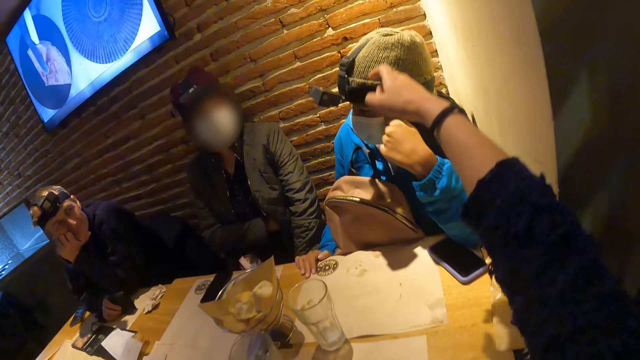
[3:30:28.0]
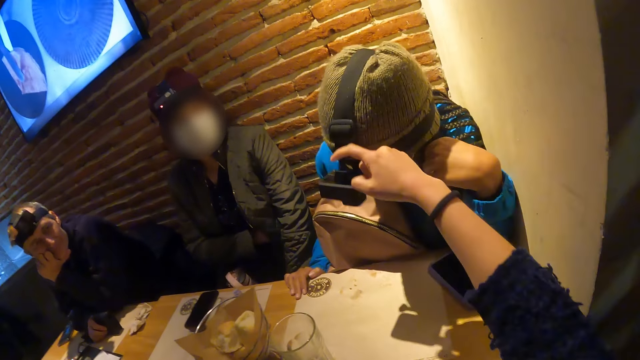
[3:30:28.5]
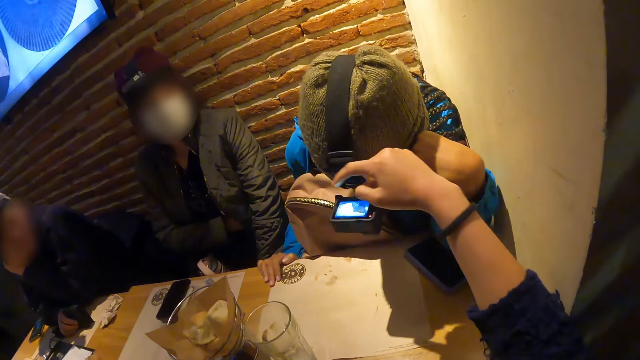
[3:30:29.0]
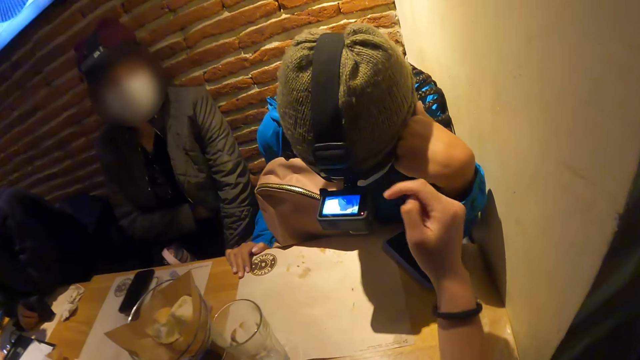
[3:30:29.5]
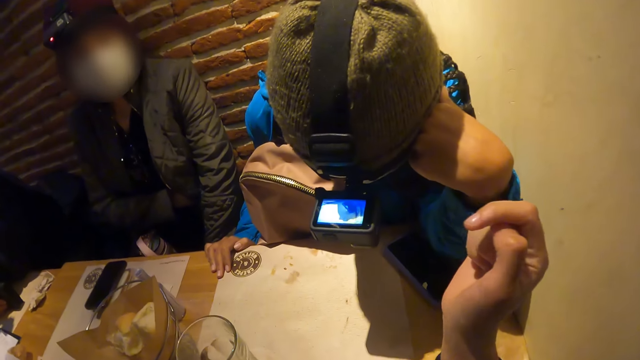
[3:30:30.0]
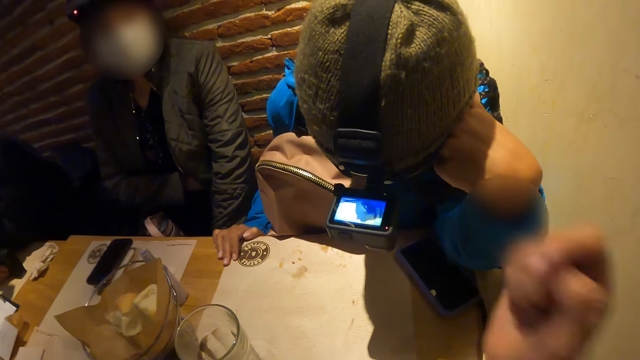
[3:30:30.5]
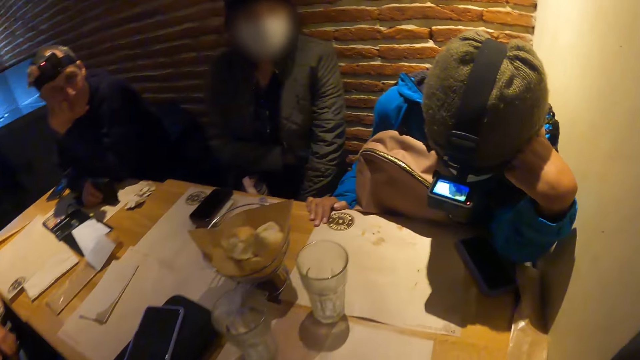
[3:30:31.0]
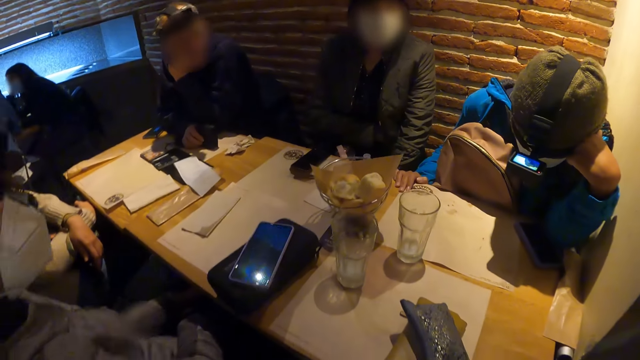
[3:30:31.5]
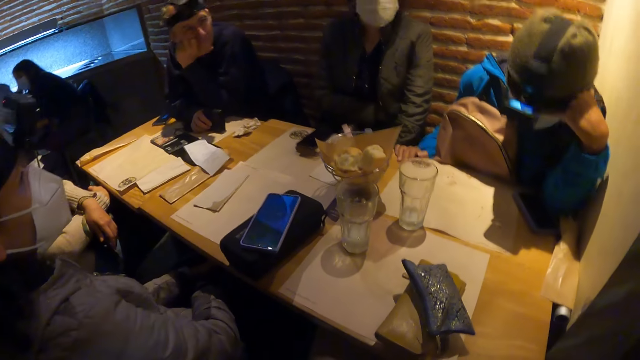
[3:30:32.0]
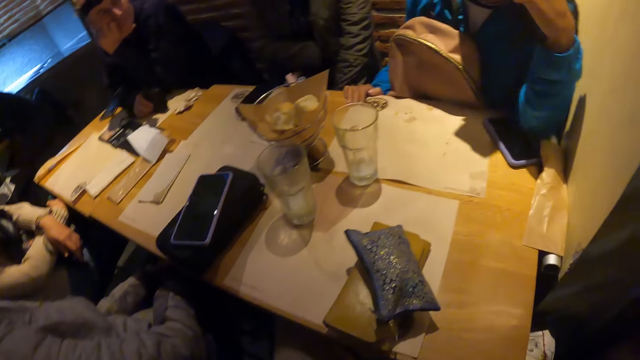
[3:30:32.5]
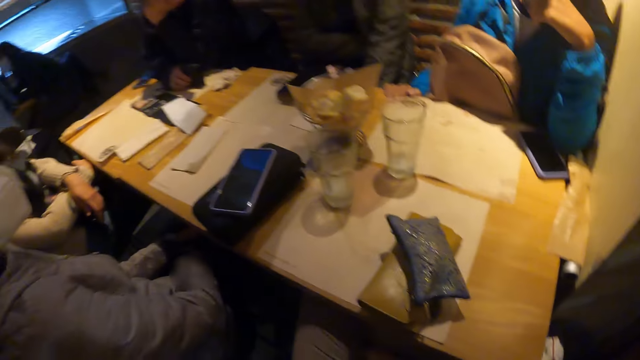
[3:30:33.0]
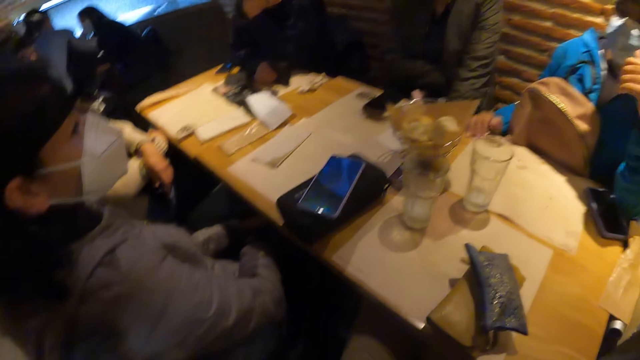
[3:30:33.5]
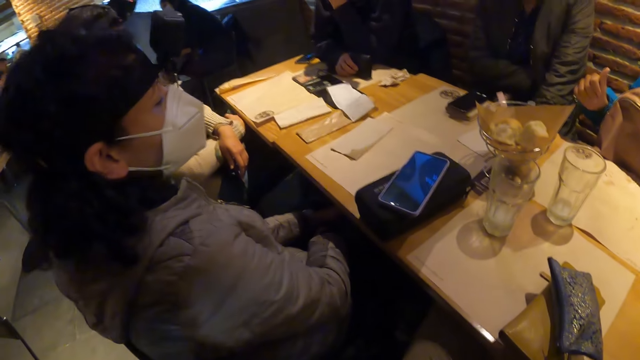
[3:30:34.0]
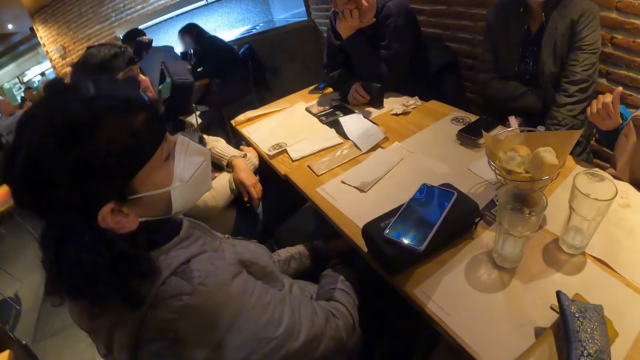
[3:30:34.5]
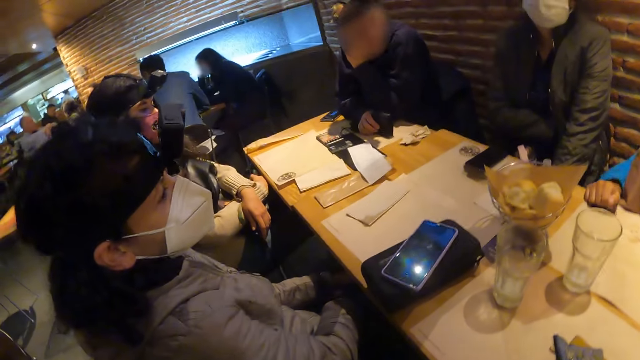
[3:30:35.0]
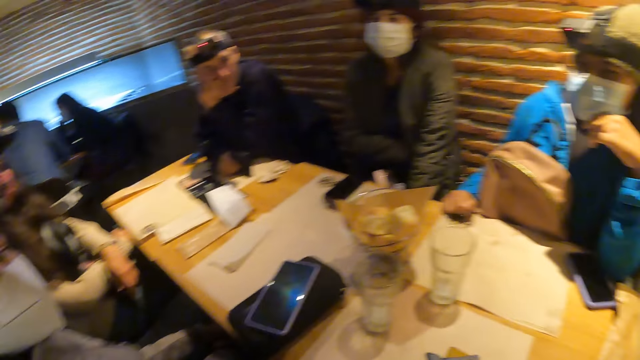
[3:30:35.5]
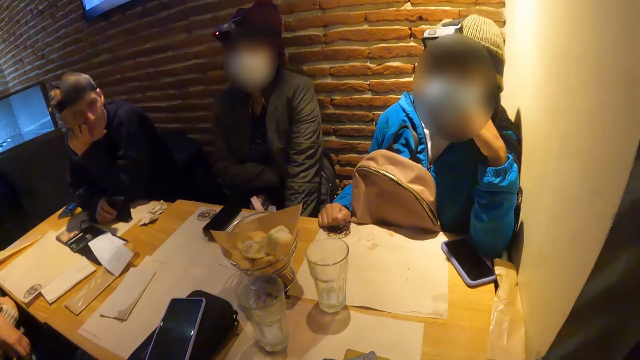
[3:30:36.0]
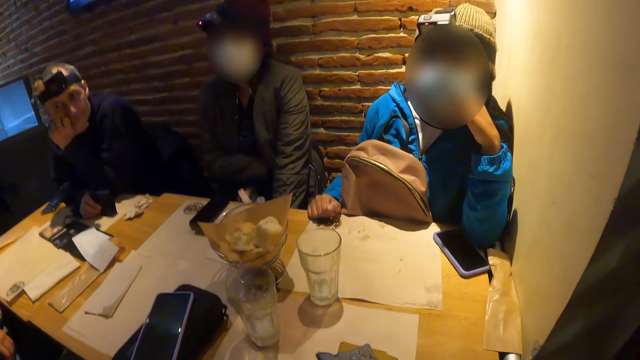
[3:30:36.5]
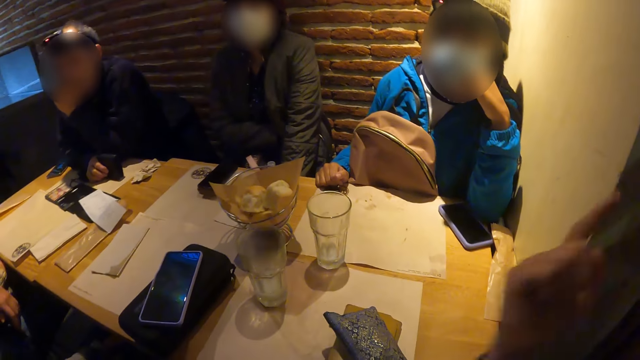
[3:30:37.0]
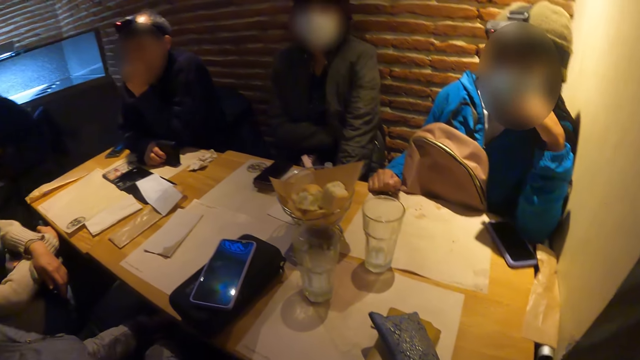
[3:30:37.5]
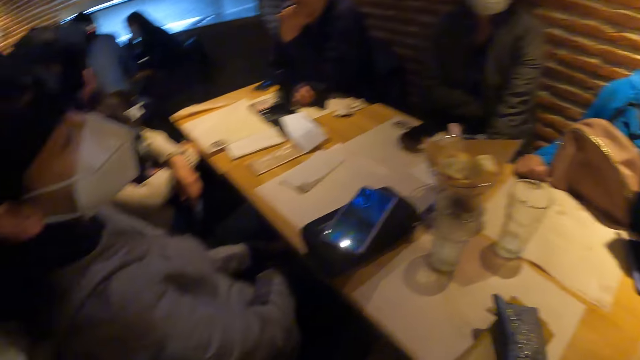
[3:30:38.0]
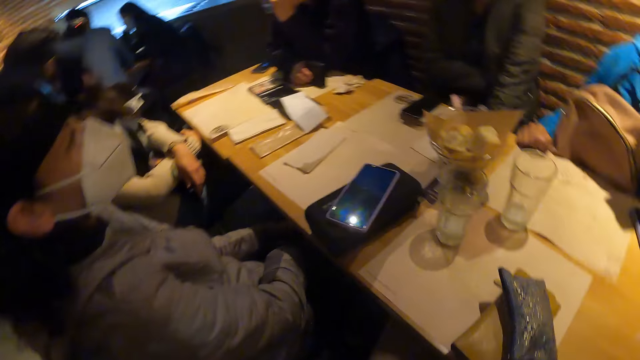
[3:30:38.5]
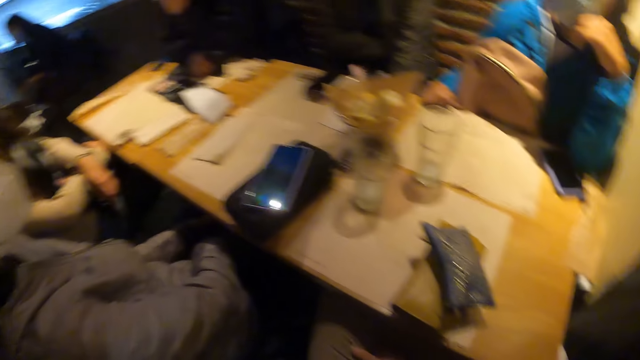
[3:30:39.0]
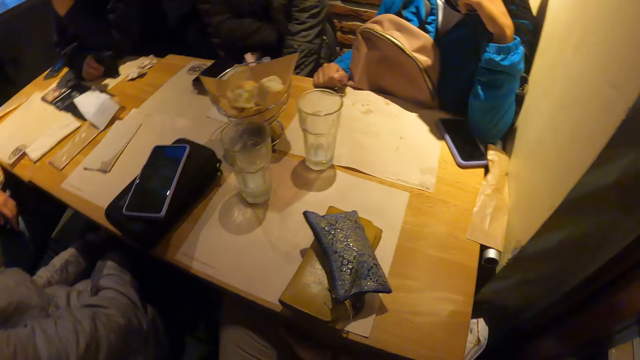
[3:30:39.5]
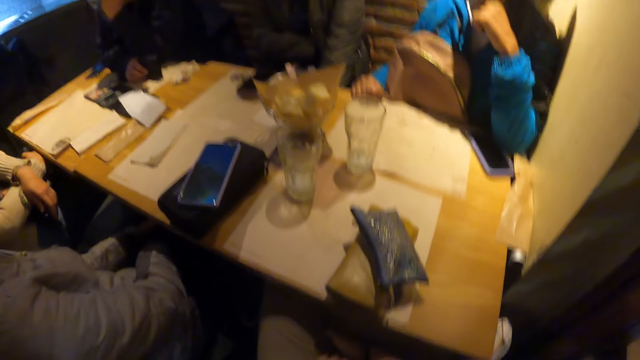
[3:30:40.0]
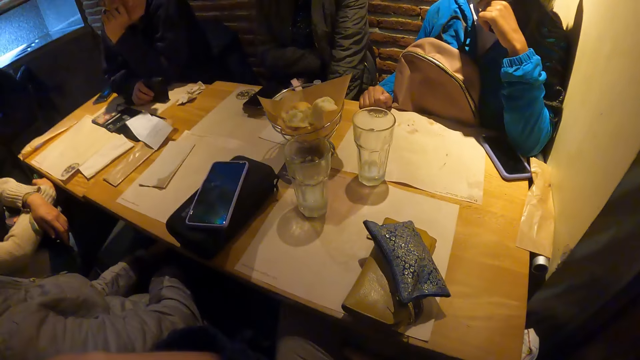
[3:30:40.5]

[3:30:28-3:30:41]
The camera wearer operates the camera atop the woman's head with her right hand. She taps the camera of the woman. She looks around. She interacts with the woman.

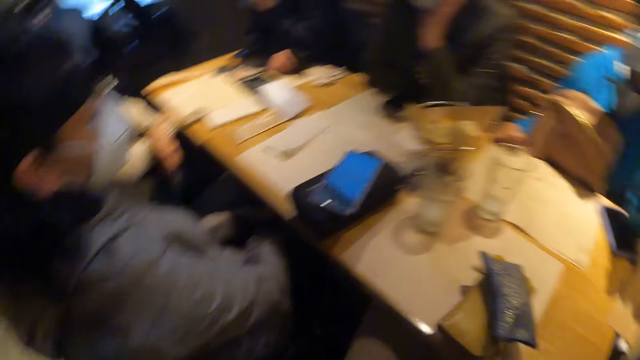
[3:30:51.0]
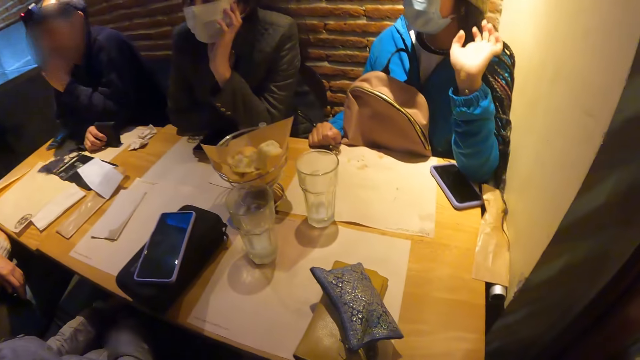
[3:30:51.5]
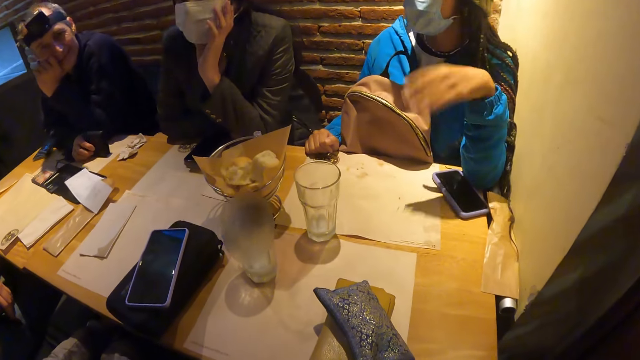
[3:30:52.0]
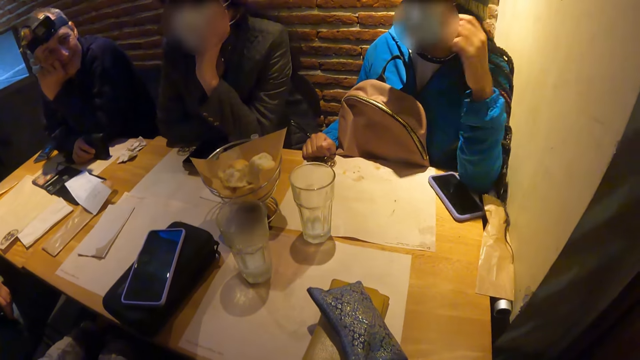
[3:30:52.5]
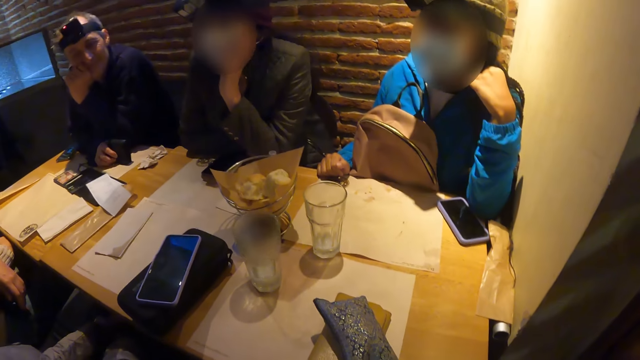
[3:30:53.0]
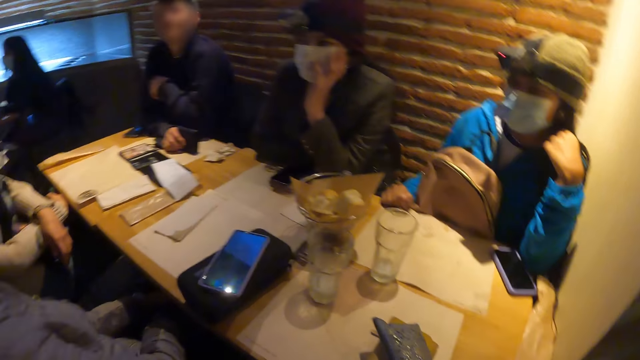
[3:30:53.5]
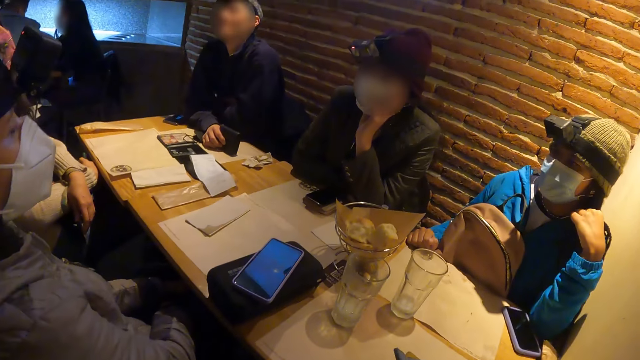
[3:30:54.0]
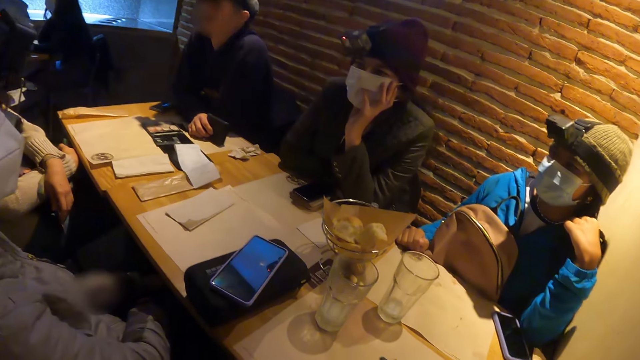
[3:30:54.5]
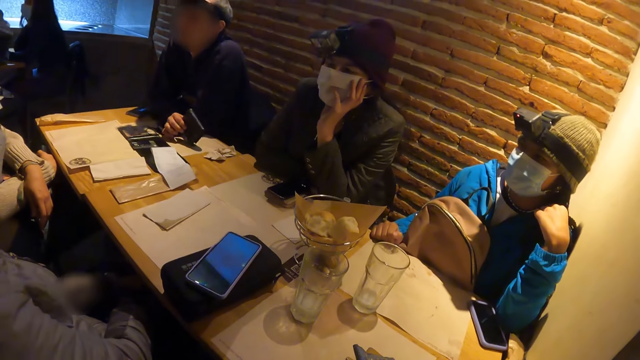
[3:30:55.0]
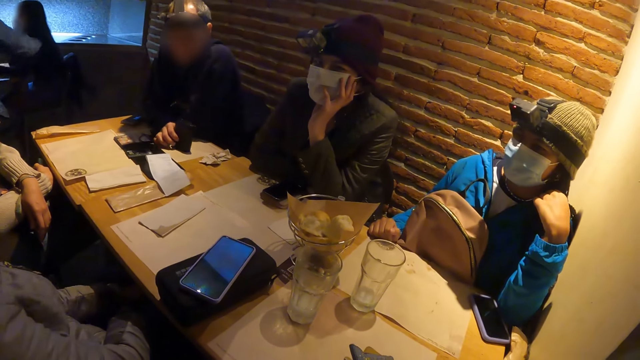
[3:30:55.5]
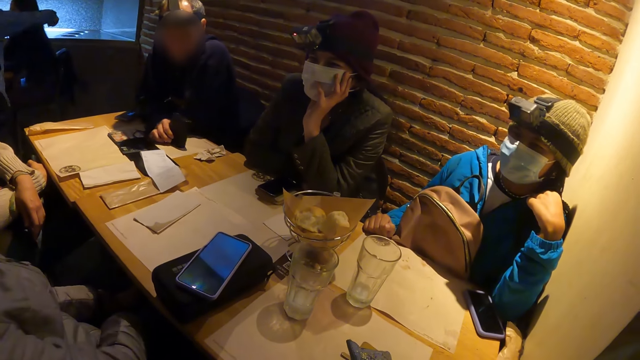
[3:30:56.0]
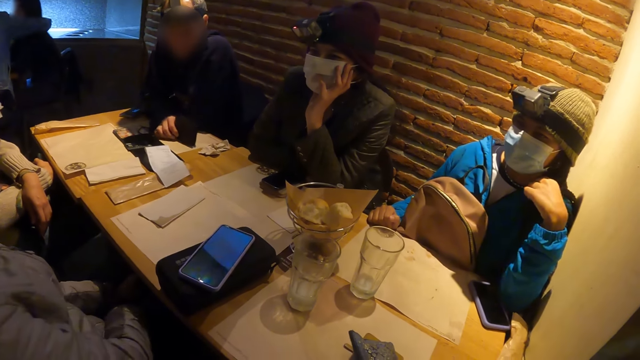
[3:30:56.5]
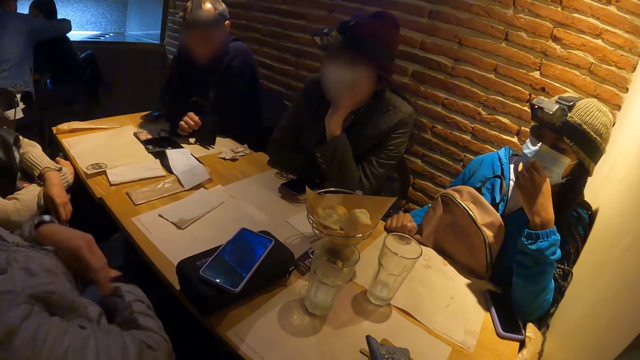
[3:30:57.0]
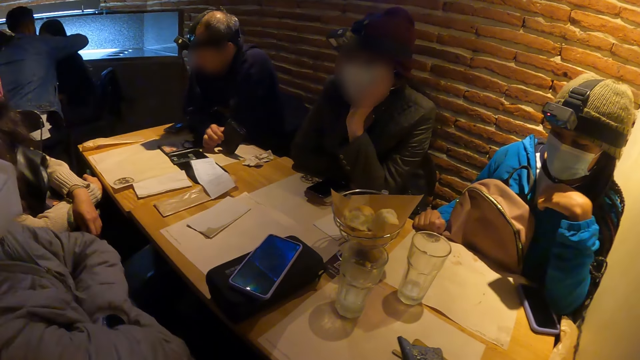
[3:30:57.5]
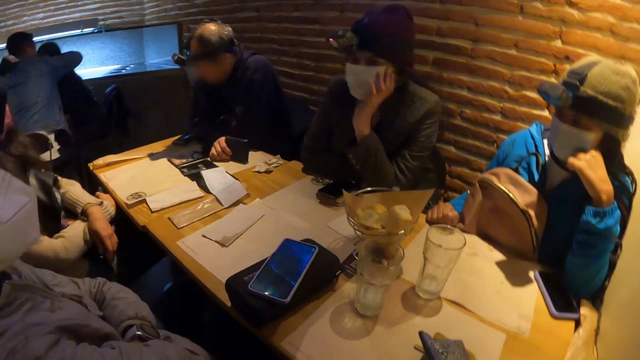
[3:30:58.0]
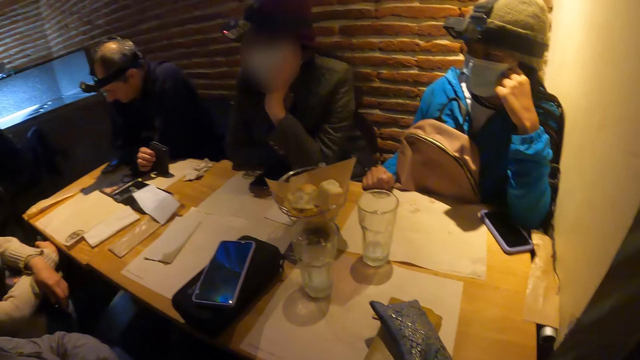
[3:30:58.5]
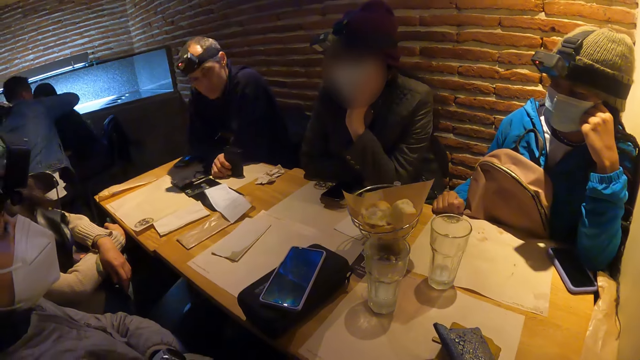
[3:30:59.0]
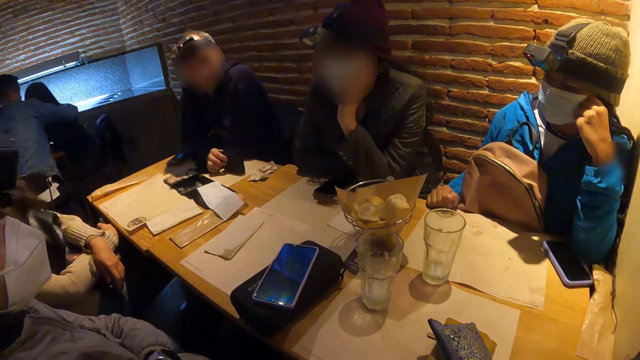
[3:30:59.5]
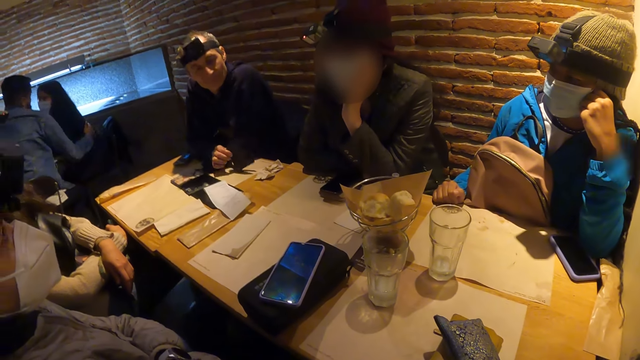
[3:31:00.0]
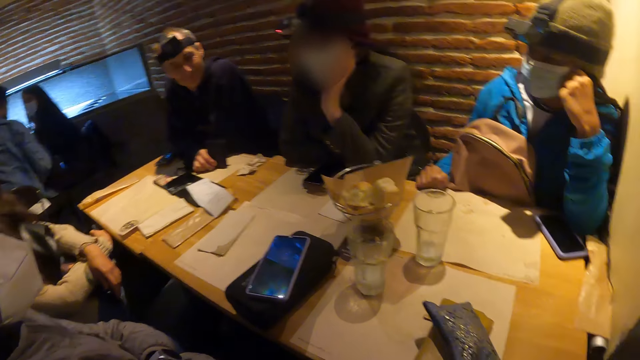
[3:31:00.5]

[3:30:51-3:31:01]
The woman interacts with the group of people.
